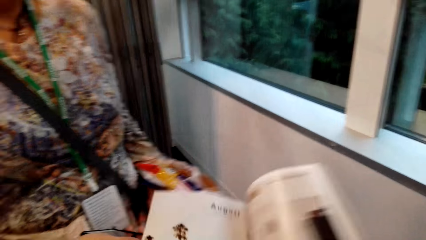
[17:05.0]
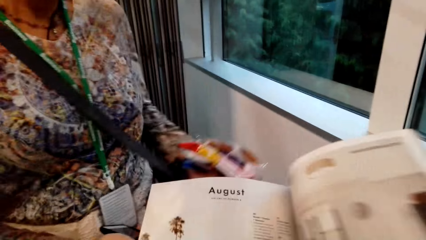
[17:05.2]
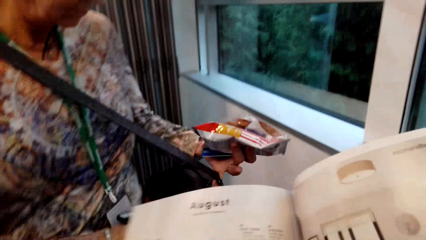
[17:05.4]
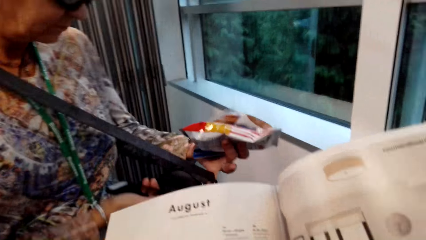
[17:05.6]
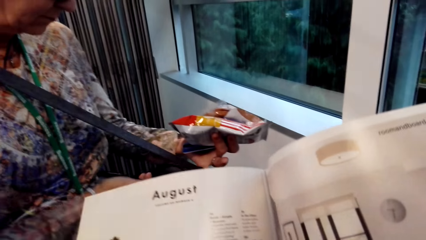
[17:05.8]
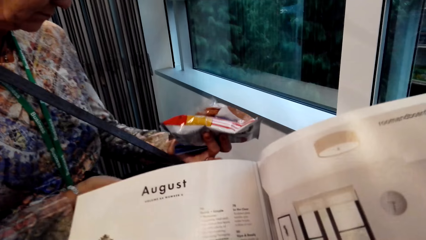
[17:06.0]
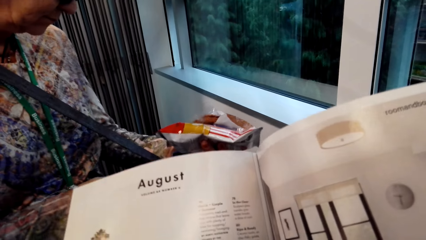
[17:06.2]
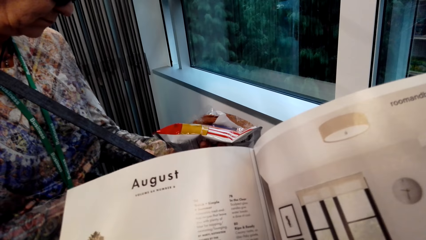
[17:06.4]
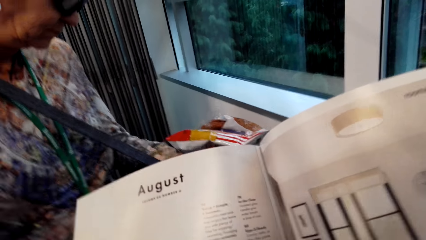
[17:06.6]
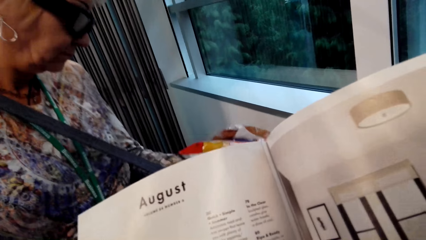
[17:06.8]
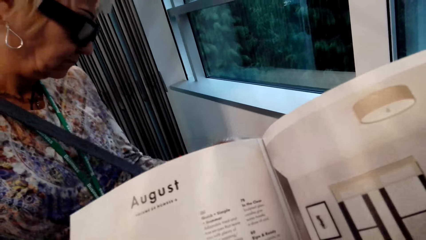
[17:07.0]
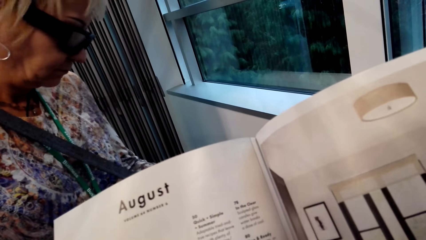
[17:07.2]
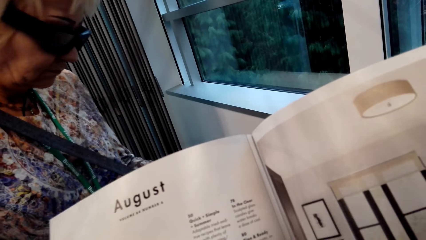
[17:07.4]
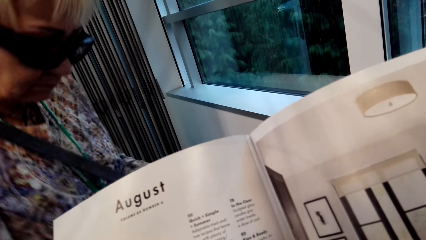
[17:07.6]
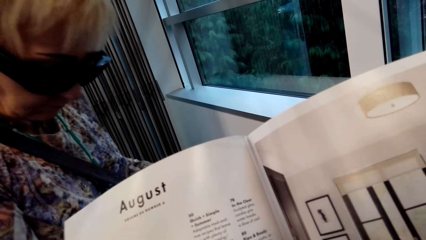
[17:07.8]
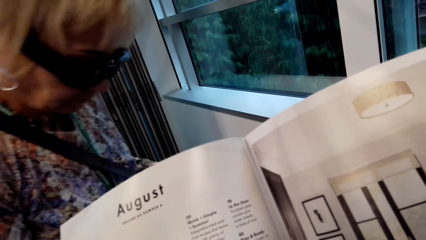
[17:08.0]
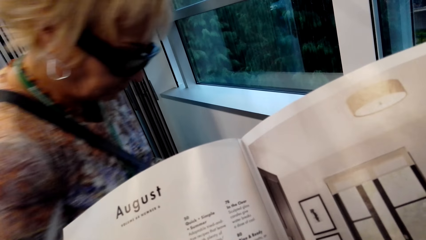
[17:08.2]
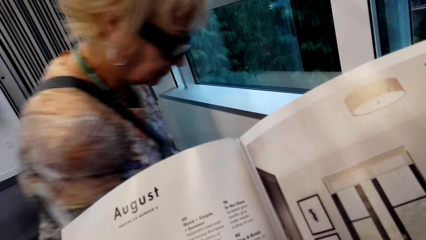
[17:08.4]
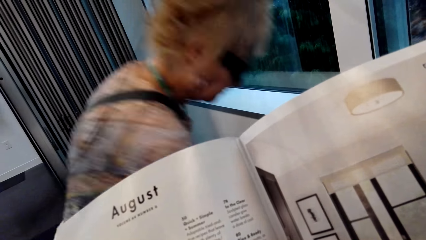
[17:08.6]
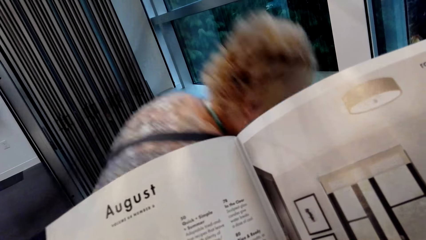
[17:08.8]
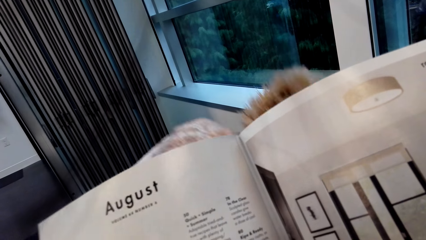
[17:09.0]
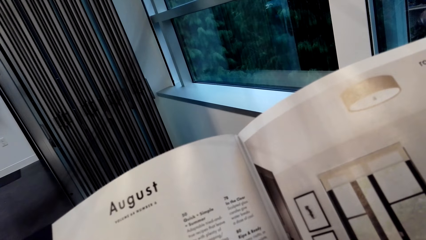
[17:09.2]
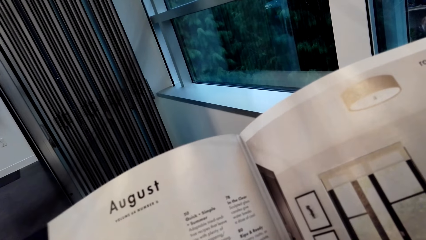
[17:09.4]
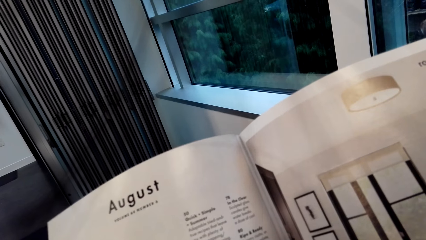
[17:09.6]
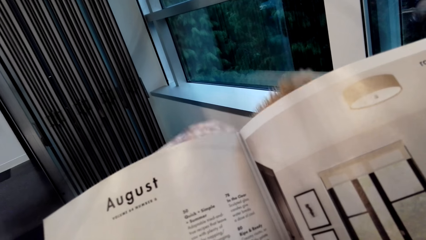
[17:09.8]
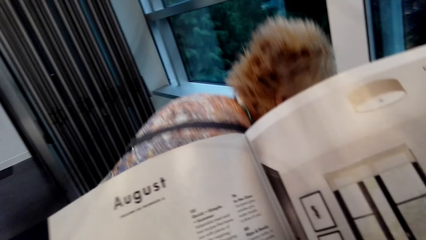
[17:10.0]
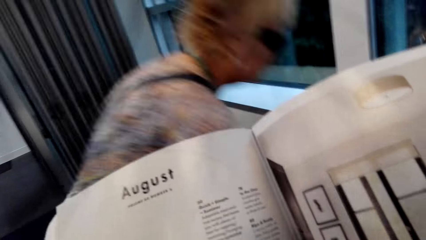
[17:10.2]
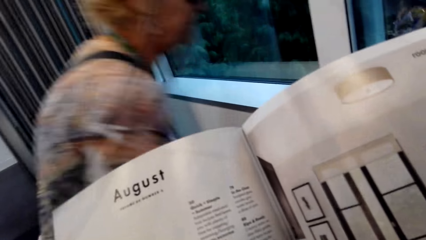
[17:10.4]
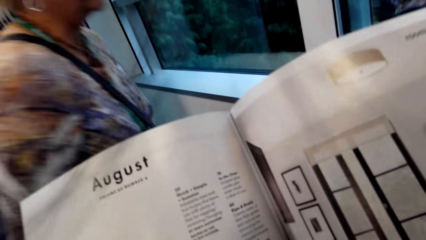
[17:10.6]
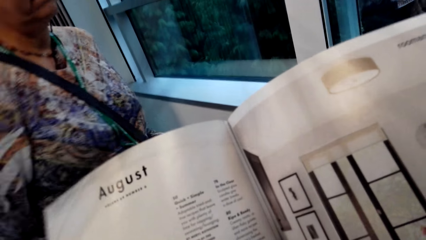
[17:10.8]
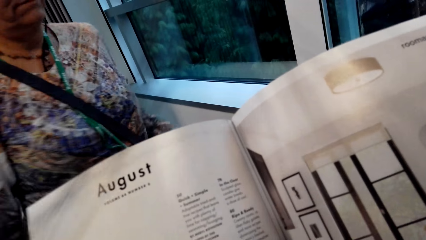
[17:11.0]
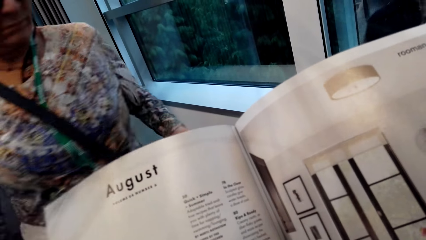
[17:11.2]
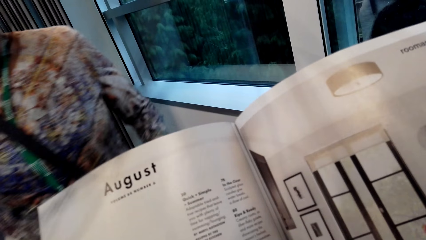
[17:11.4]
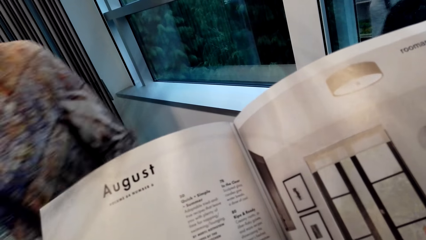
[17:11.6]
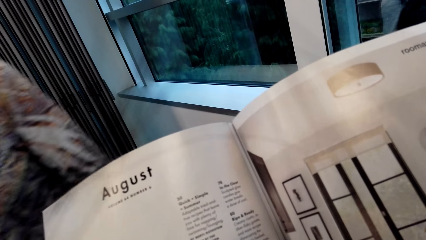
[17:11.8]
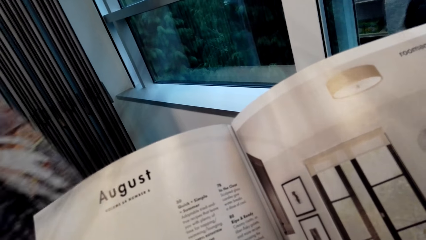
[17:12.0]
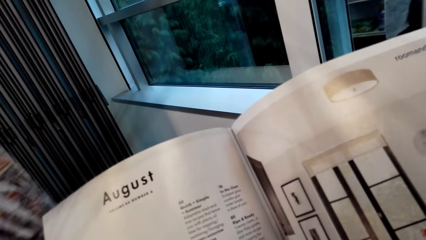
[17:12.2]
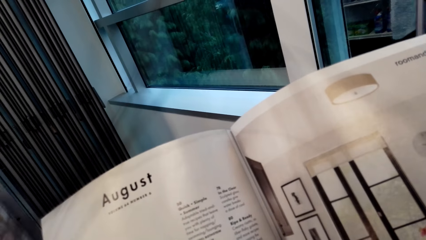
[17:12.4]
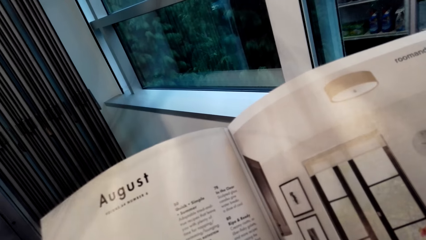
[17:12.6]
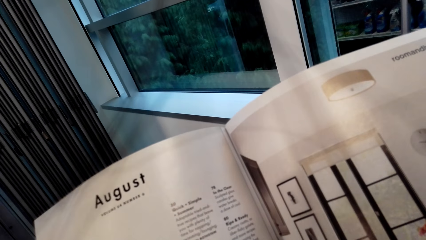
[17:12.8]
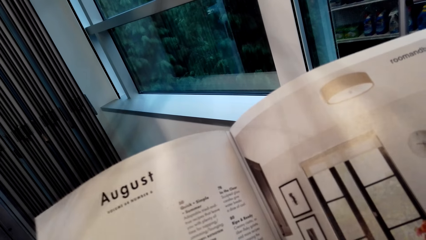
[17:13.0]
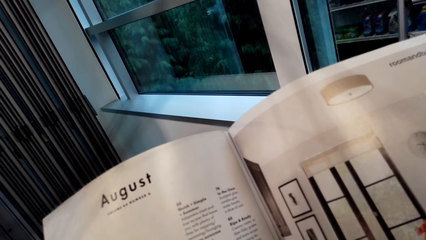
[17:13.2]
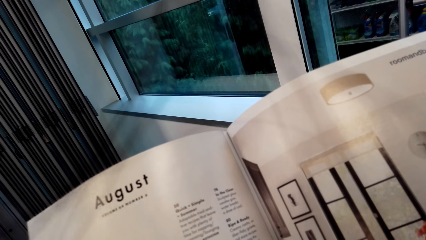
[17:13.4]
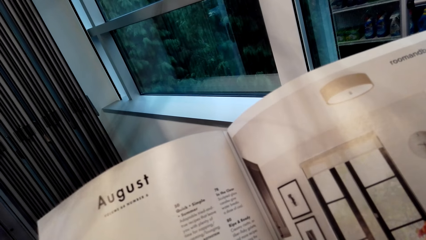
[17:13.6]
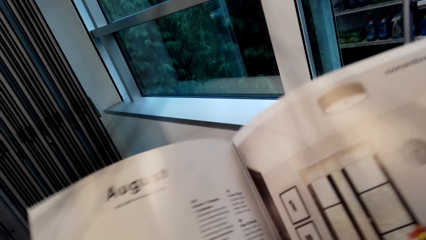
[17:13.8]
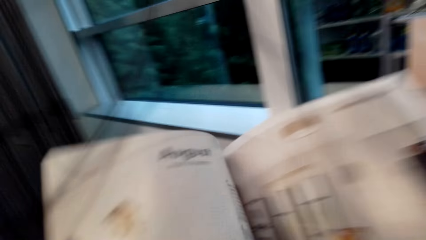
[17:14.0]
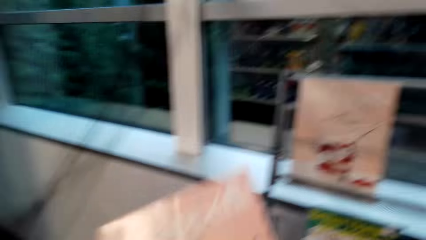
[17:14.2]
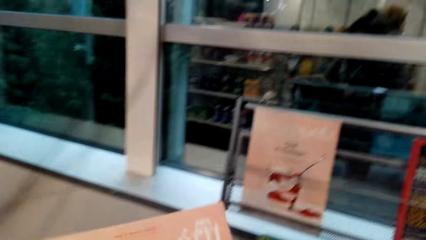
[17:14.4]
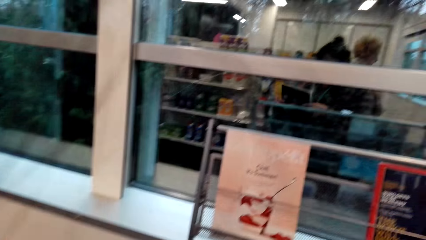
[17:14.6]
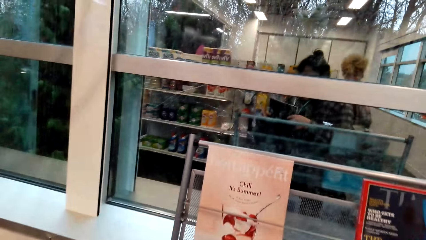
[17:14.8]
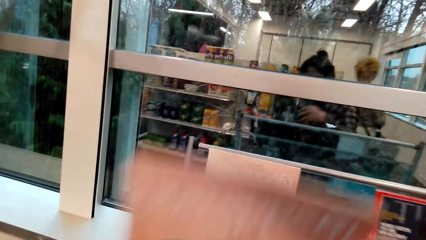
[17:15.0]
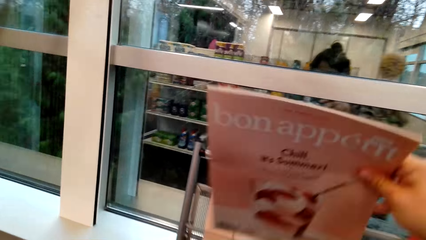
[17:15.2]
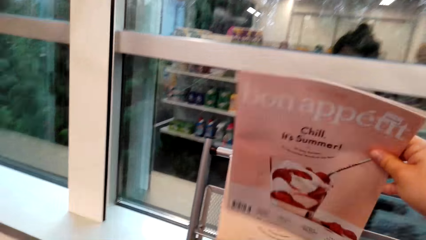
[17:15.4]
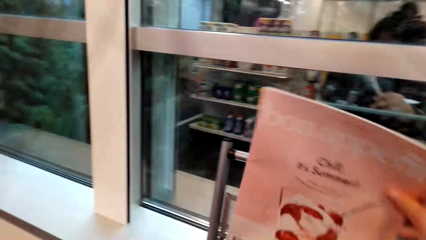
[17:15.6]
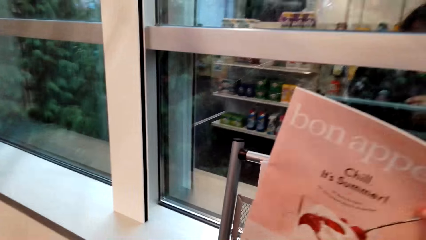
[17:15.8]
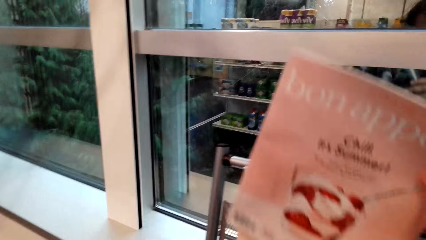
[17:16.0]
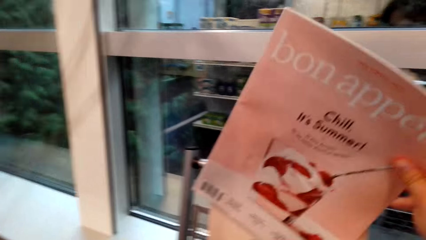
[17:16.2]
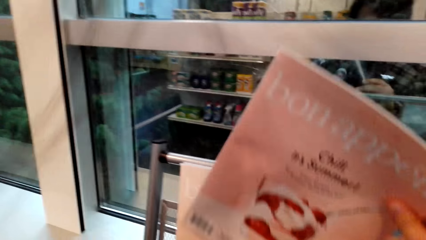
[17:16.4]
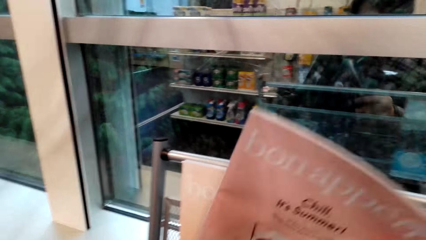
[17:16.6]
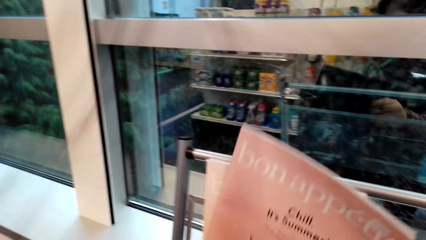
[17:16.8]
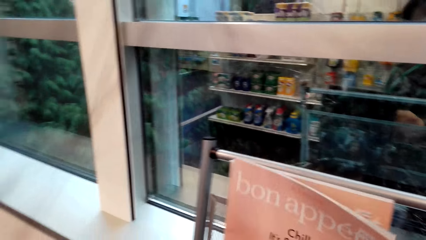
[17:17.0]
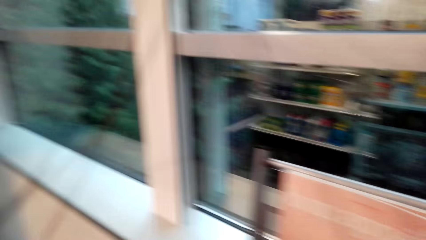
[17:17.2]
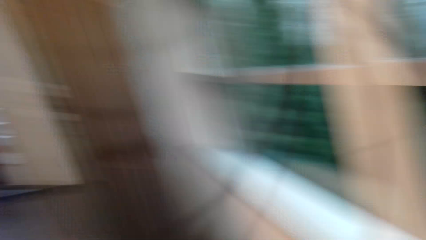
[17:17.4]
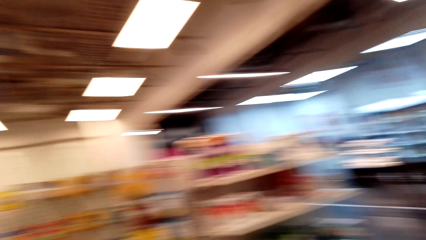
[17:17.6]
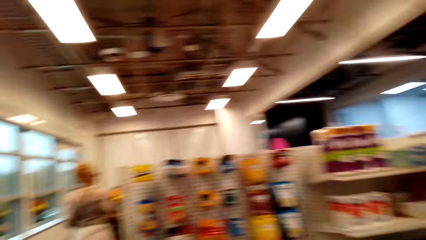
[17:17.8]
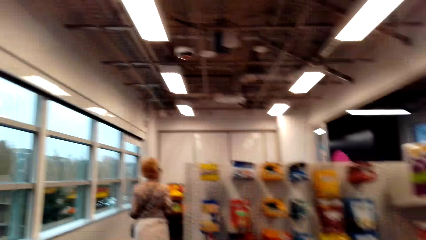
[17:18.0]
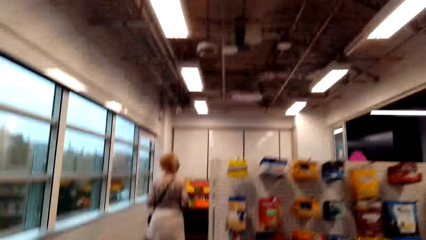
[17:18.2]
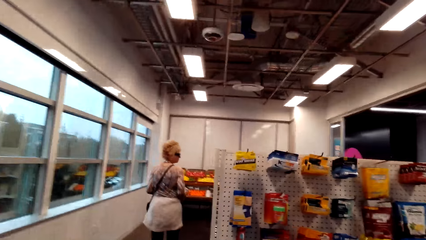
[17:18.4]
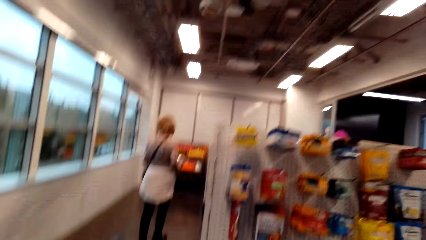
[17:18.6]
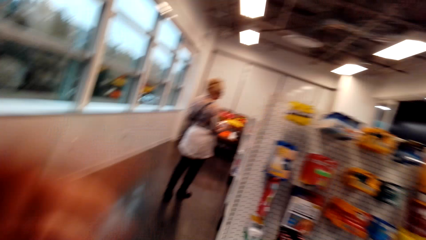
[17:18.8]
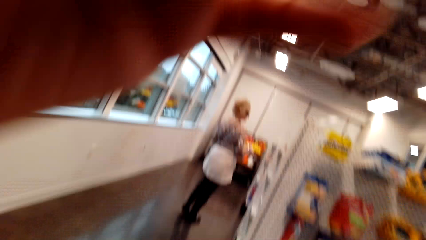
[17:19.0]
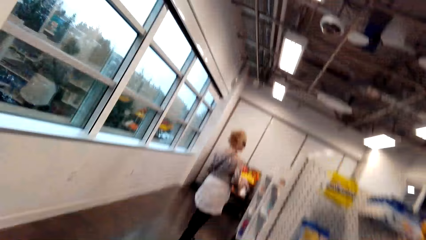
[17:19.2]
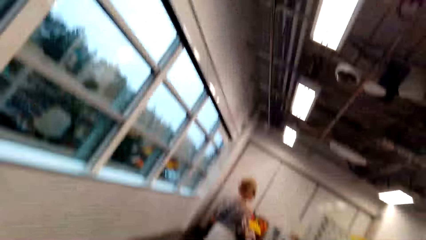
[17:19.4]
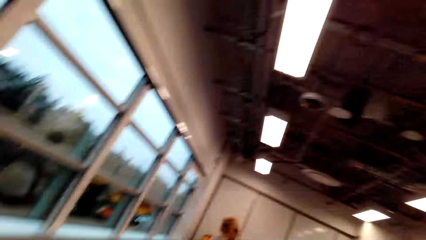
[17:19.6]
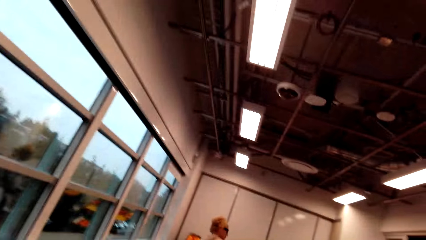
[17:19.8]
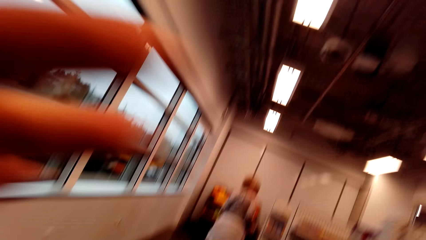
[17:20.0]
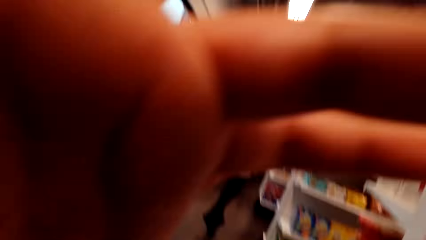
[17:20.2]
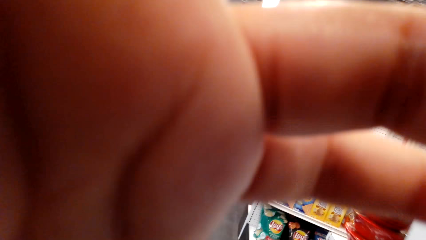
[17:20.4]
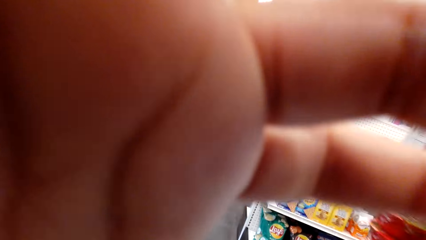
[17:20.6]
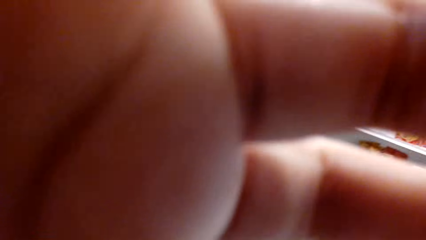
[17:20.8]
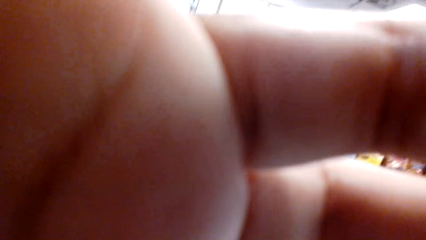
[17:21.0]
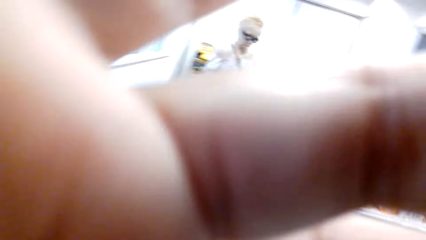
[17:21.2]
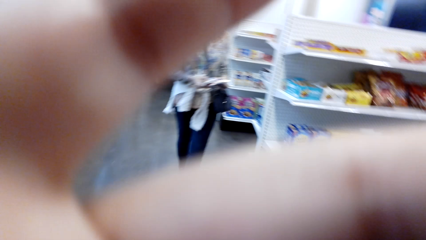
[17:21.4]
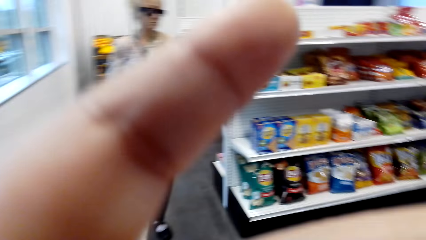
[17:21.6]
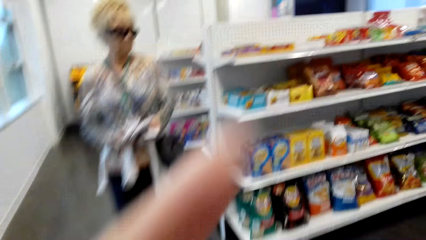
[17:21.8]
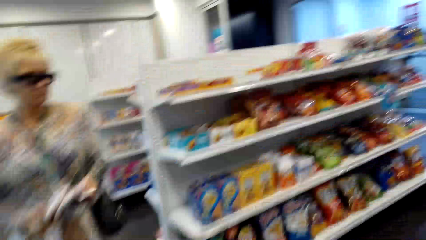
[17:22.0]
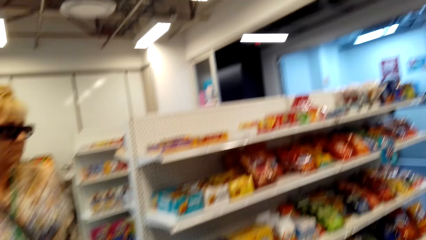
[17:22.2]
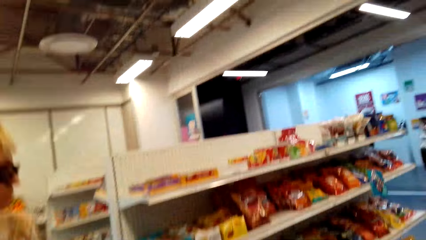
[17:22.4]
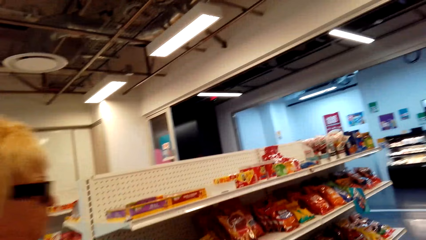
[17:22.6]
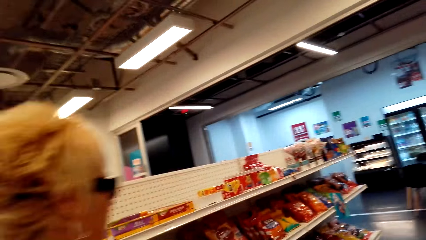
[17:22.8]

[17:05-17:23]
The camera wearer reads a page. A lady walks away. The camera wearer reads a page. They close the magazine. They put the magazine on the rack. They walk in the store. They adjust the camera. They lift a hand.
